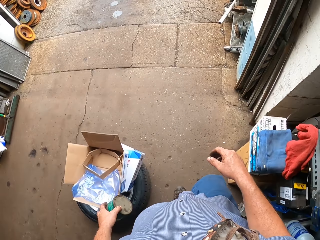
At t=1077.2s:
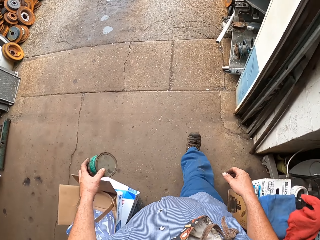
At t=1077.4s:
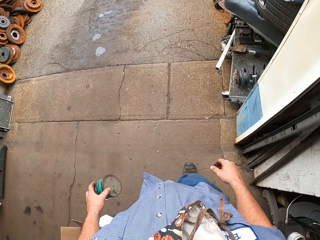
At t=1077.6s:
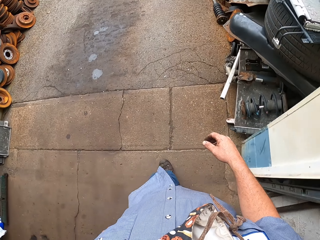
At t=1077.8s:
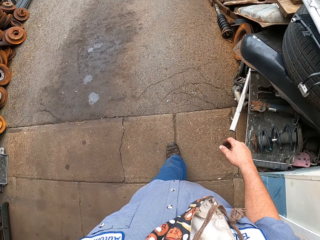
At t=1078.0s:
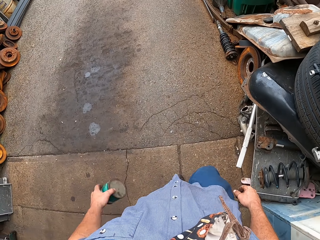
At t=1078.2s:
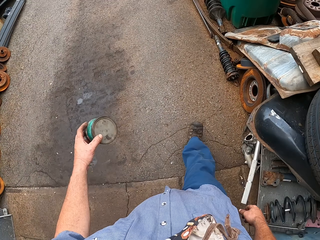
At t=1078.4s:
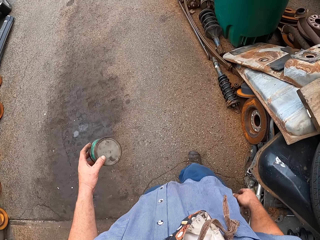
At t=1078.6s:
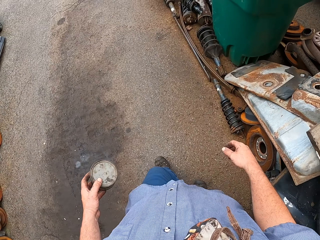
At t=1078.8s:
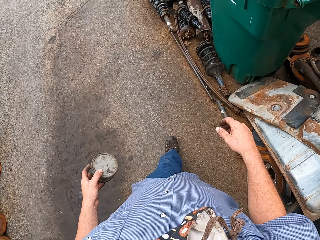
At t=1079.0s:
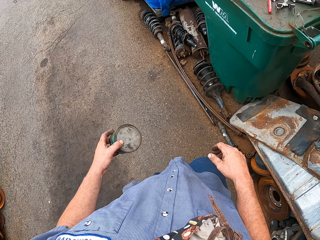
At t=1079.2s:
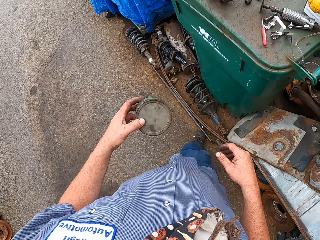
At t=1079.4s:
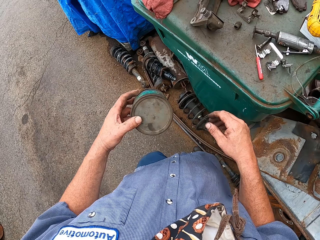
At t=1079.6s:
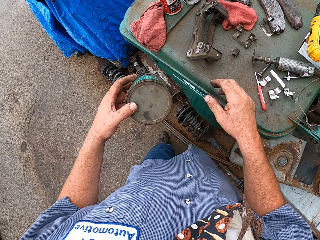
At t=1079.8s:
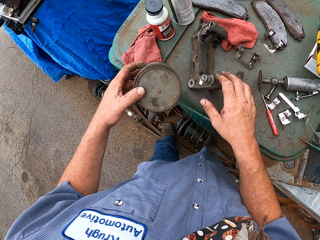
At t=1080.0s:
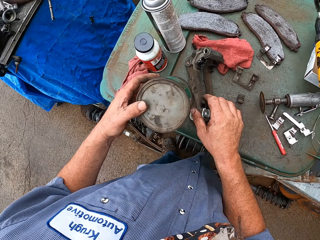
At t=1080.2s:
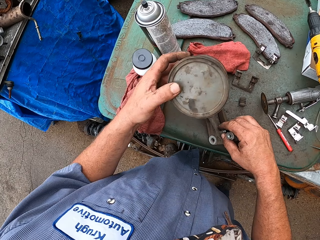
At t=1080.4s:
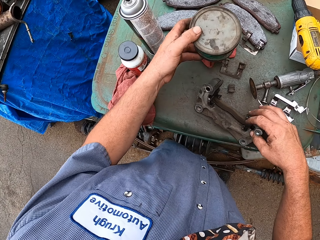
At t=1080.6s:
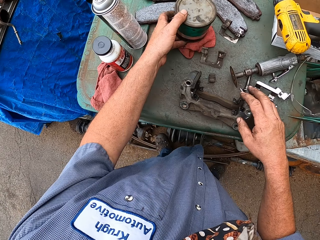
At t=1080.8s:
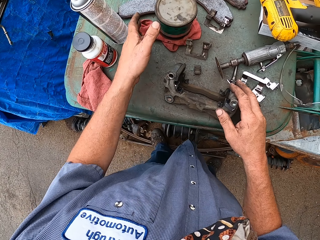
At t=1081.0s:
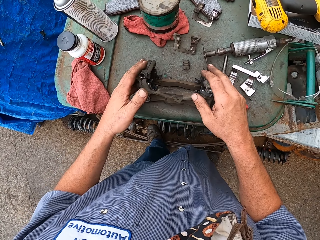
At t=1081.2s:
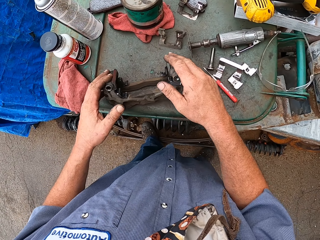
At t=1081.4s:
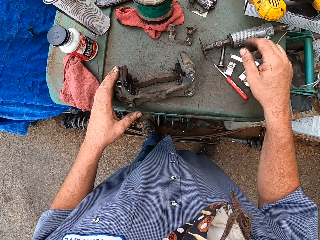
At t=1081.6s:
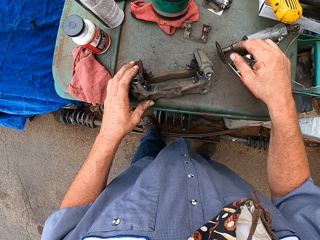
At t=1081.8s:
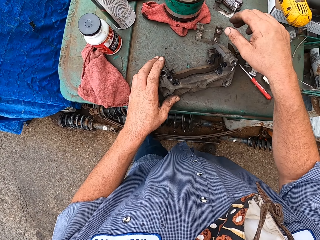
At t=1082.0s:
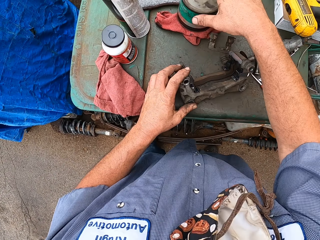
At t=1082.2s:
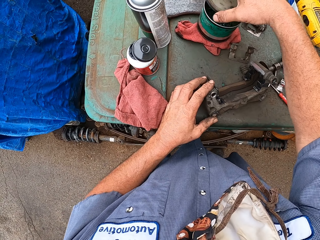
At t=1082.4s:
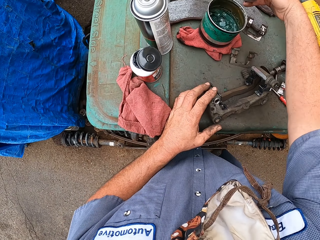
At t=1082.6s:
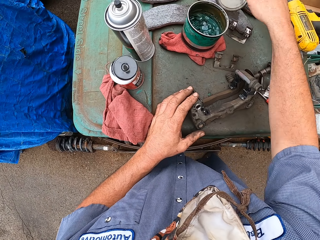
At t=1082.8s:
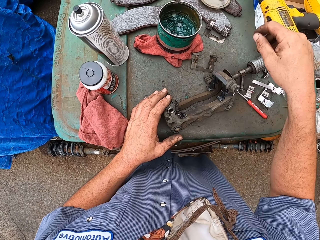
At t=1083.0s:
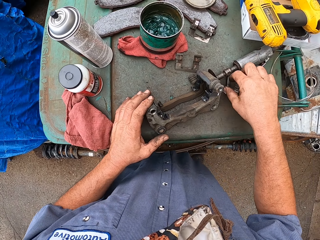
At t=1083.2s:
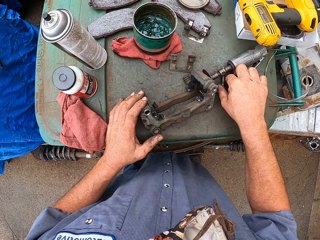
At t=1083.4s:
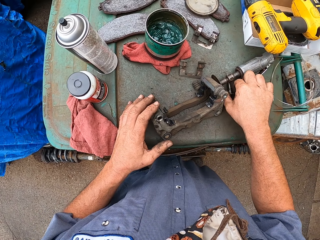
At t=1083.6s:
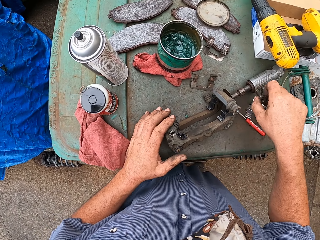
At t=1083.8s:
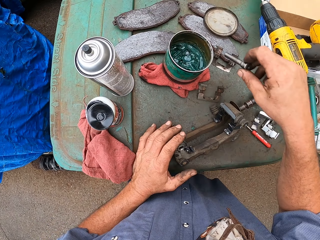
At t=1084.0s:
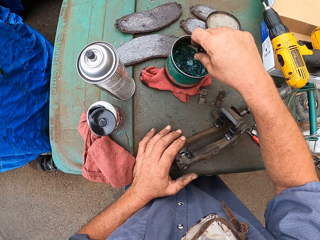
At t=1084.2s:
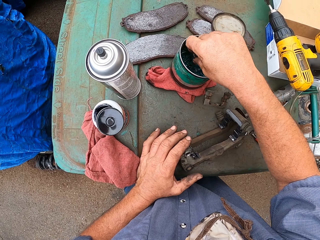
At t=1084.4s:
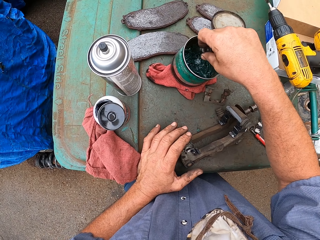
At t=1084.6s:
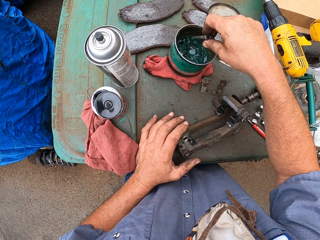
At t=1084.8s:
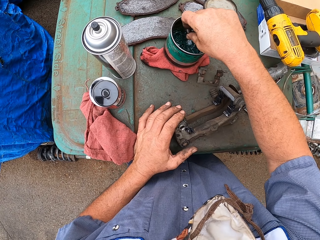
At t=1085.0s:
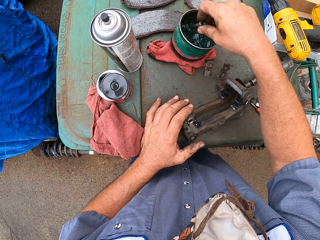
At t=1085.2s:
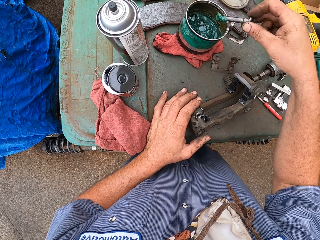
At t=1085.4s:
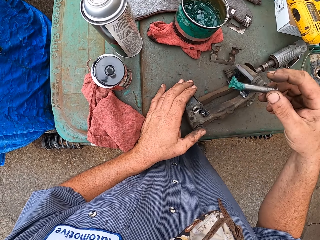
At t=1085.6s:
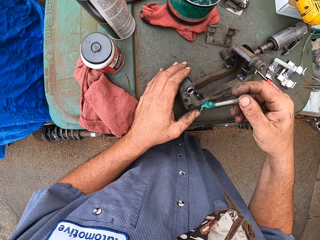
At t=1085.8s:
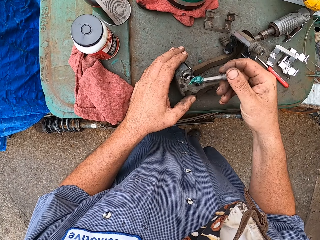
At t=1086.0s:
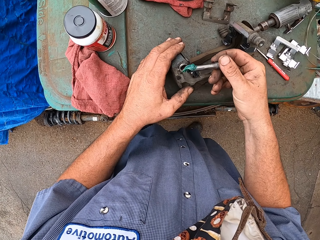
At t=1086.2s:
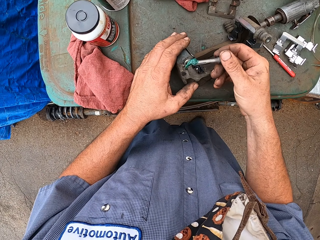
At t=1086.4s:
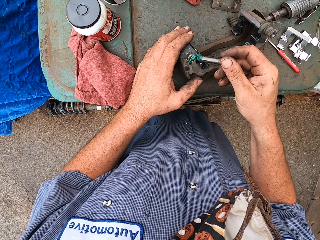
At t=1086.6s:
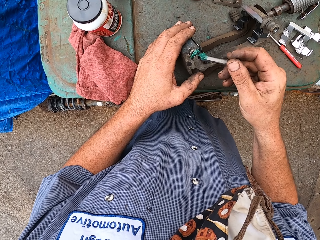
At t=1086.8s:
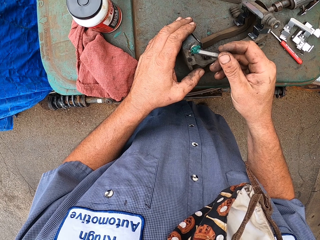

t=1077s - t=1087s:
The camera wearer swings both hands. They walk ahead. They place the container on the bucket. They push something with the right hand. They hold something. They push something with the right hand again. They open the container and drop the lid on the table. They pick up a bolt. They dip something in the container. They stir the liquid with the bolt.

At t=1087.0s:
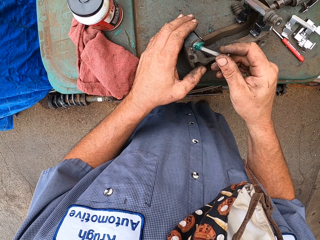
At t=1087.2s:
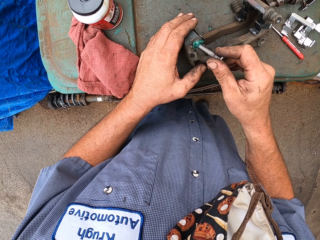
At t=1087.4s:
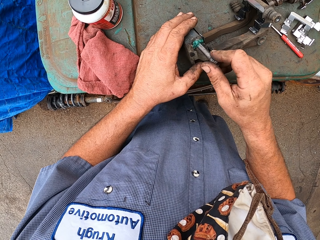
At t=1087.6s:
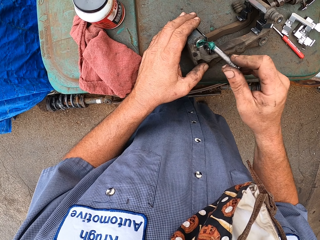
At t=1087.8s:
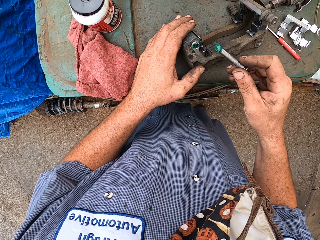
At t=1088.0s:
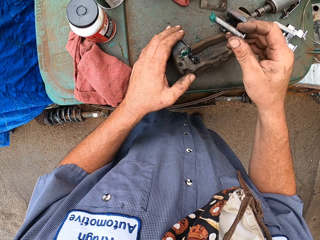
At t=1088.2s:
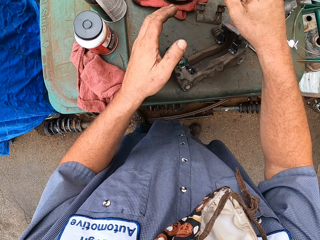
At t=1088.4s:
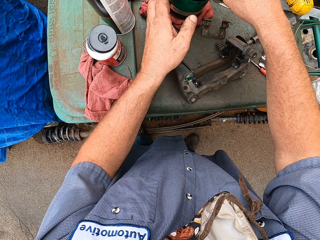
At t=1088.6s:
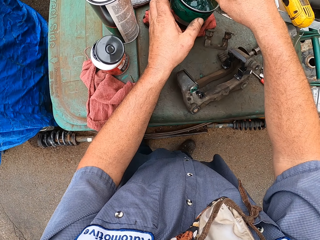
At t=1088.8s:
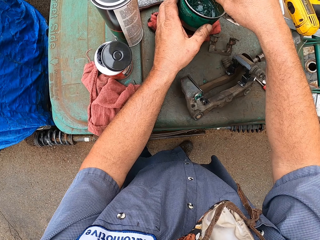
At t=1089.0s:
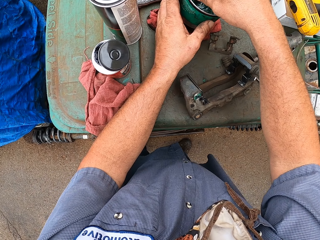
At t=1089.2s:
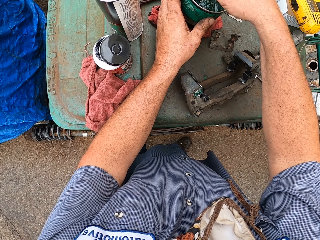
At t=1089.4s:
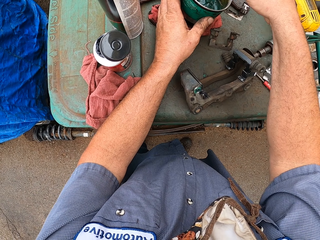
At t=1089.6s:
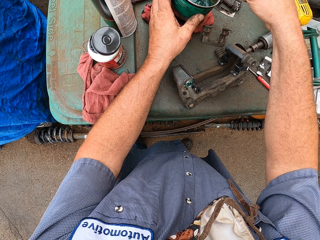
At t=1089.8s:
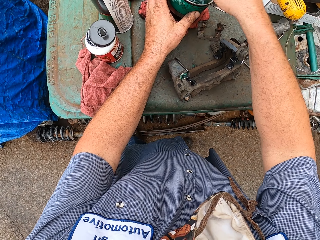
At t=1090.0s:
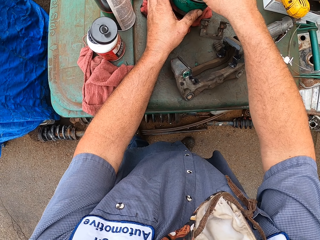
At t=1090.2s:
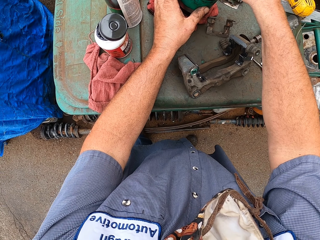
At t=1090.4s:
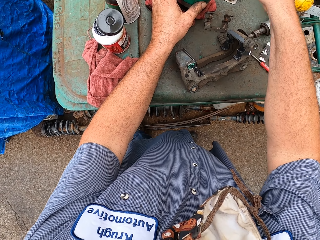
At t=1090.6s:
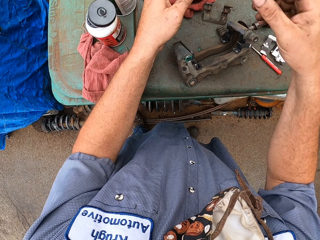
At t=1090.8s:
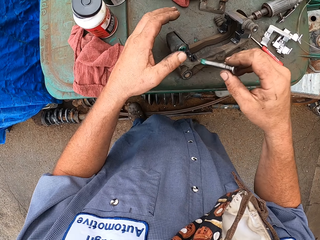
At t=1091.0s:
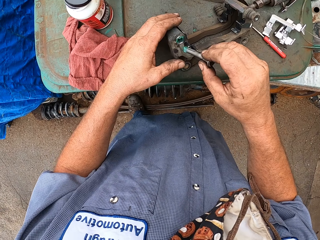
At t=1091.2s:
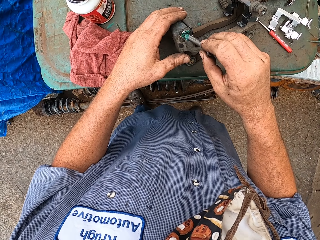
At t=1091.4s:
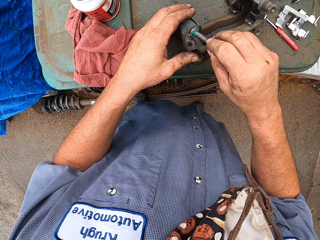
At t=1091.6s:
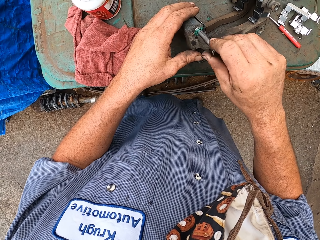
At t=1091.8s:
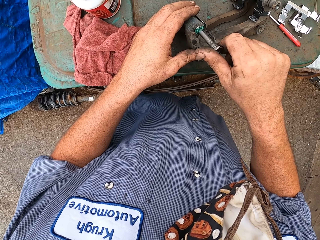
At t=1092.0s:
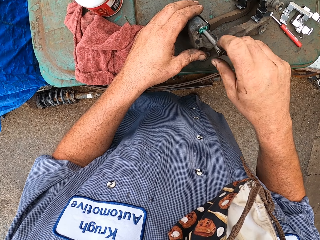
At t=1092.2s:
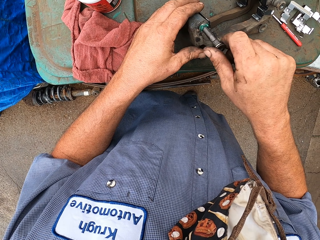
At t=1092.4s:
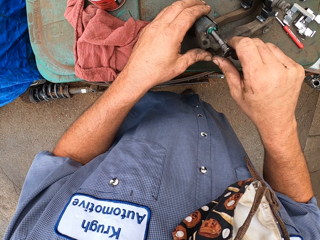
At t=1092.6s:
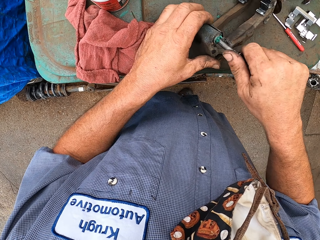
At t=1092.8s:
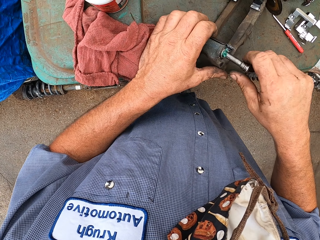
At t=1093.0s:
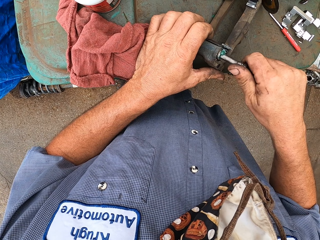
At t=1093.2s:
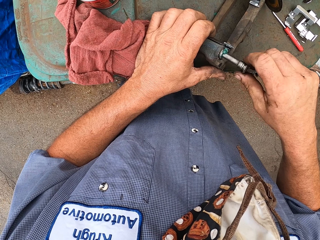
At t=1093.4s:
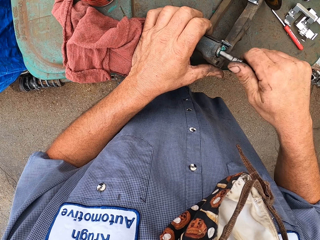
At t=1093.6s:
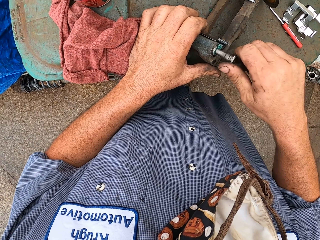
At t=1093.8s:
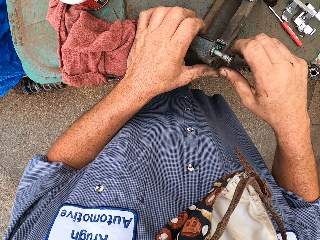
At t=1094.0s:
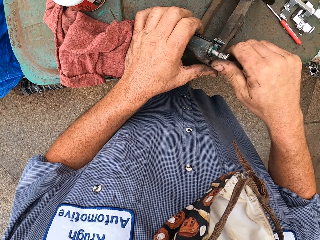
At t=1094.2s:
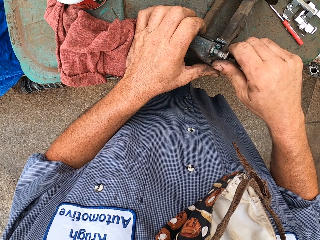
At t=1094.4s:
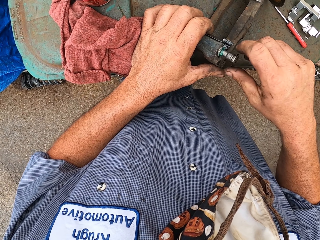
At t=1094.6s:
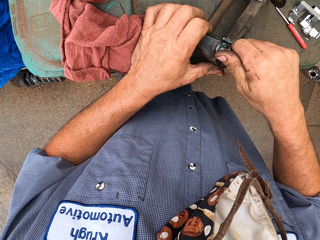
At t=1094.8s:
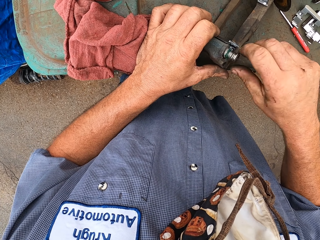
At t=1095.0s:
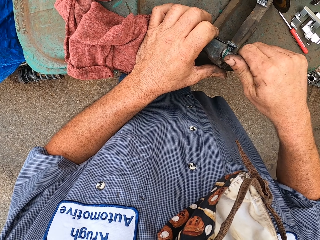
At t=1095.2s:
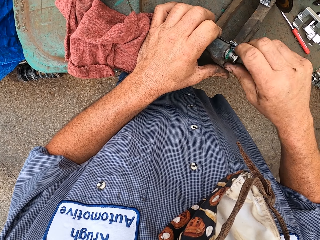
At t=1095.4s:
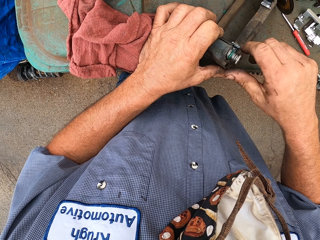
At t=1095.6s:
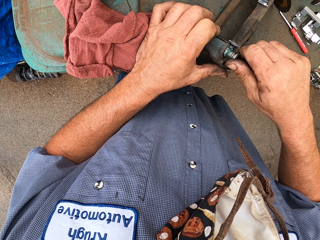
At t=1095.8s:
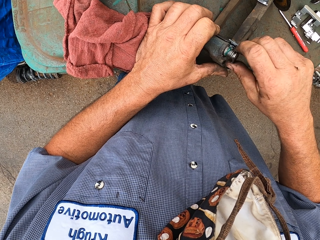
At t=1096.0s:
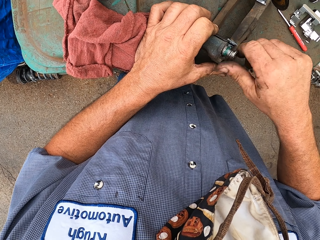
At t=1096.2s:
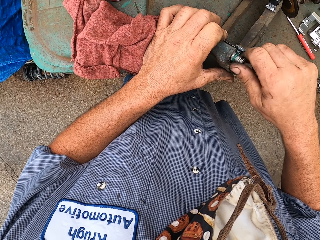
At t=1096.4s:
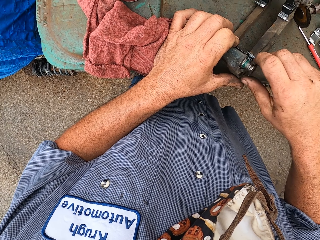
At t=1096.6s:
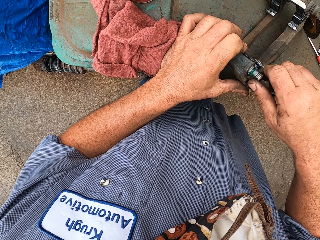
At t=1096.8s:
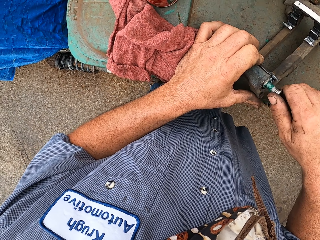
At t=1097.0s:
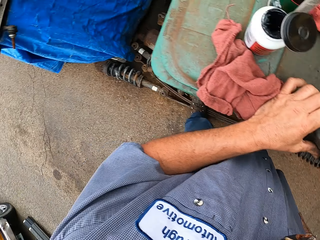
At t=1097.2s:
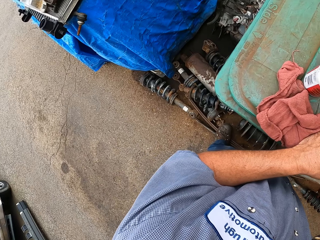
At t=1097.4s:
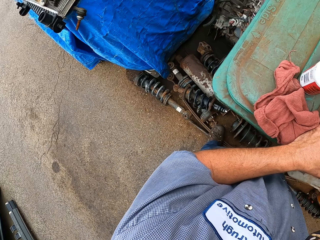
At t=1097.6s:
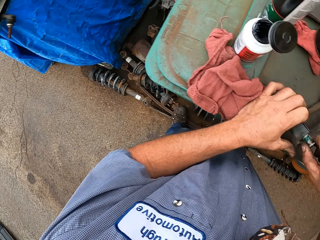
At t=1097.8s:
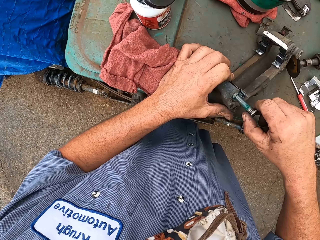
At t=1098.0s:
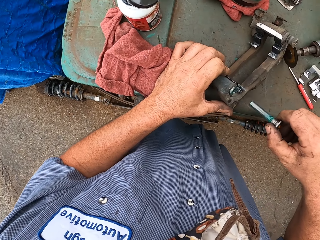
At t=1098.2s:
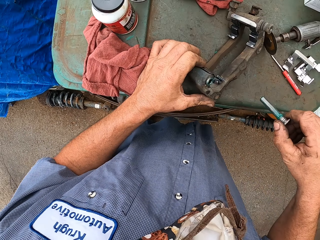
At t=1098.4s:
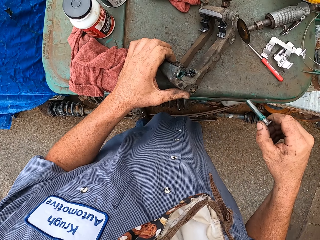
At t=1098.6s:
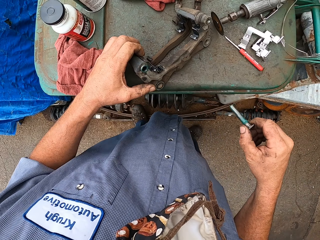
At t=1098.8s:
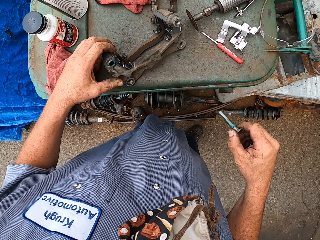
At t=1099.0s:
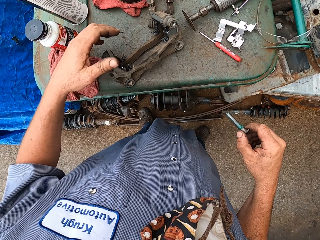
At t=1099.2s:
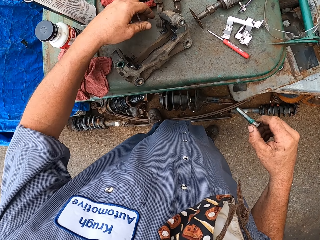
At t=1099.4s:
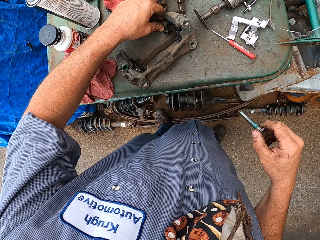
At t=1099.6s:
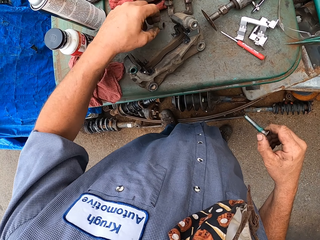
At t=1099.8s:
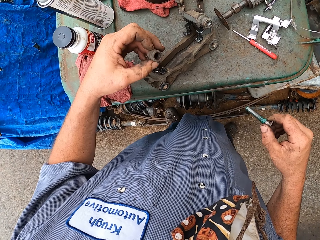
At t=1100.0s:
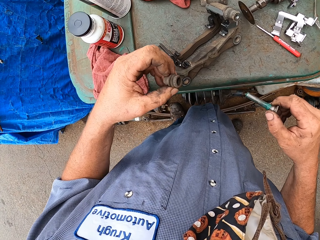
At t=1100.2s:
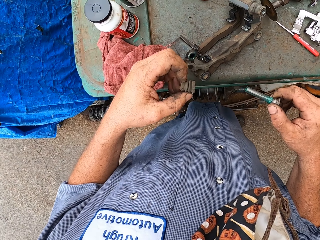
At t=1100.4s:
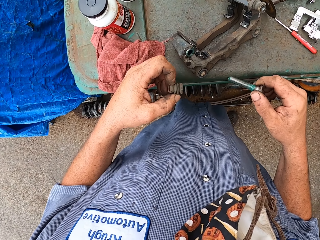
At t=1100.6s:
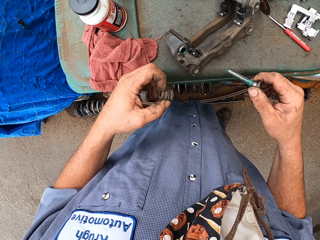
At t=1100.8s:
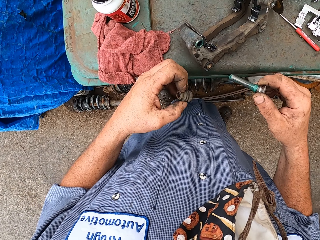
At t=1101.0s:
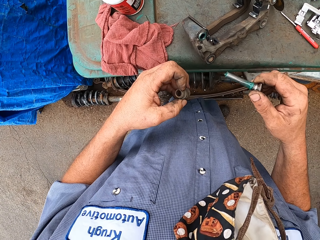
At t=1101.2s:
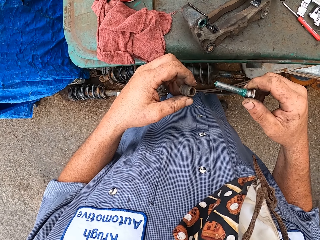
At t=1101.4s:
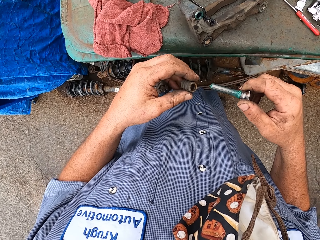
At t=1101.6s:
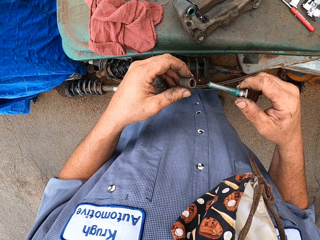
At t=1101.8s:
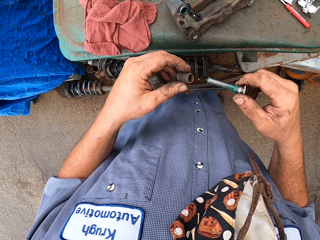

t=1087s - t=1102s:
The camera wearer applies the liquid on something. He dips something in the container. He stirs the liquid with the bolt. He applies the liquid on something. He drives the screw or bolt with the right hand. He drives the screw with the right hand again. He removes the bolt or nut from the brake pad. He picks up the bolt rubber with his left hand.
